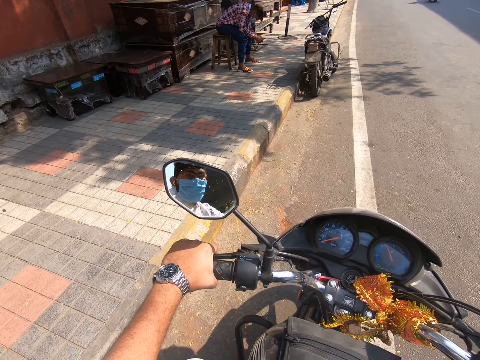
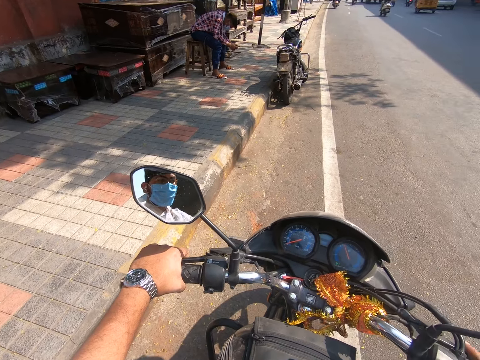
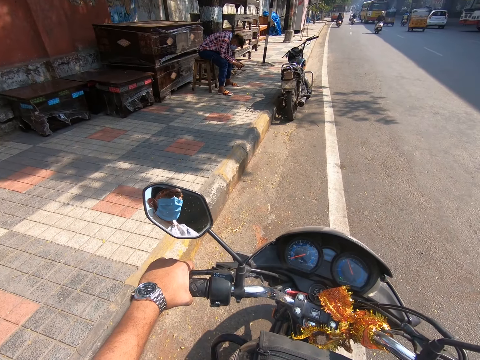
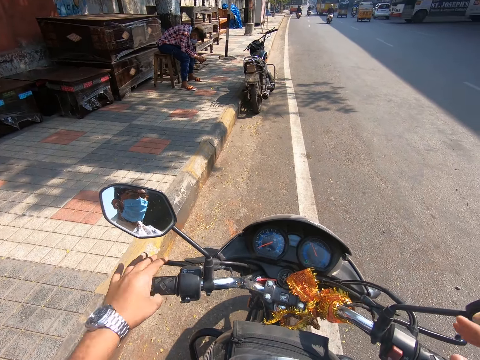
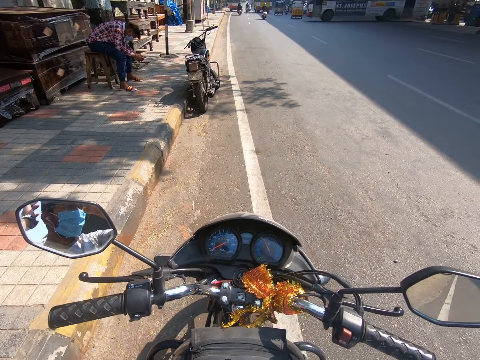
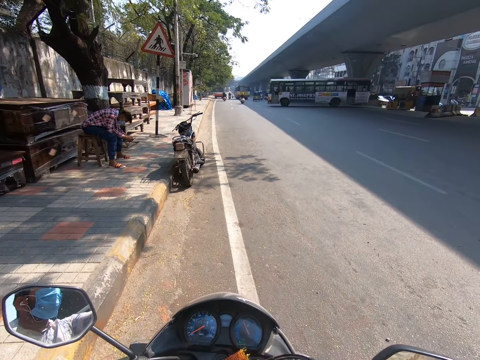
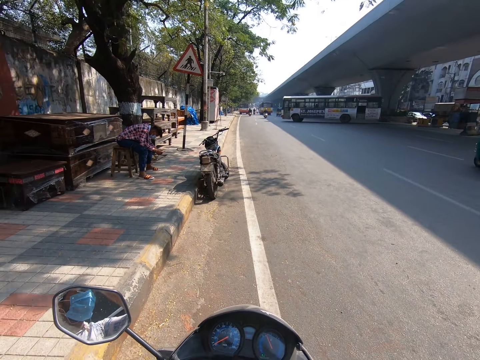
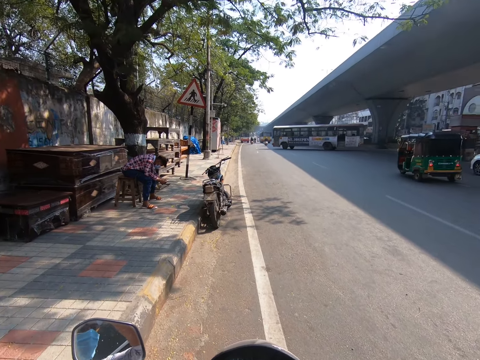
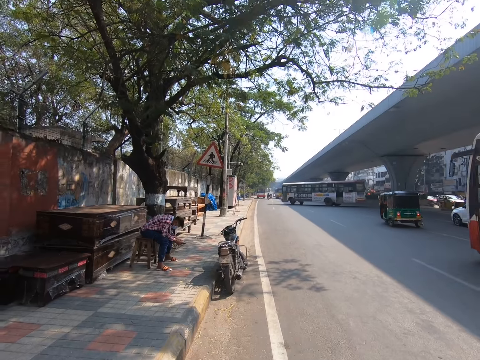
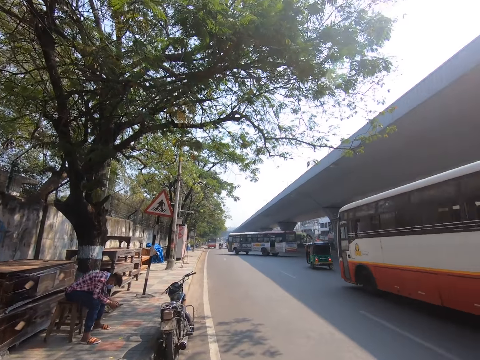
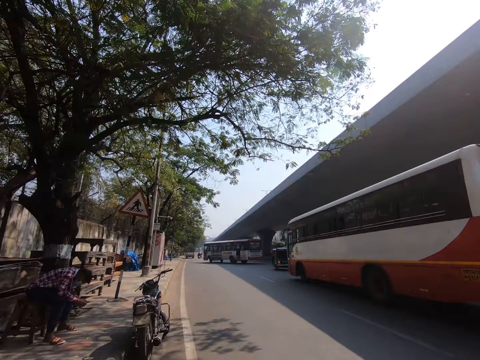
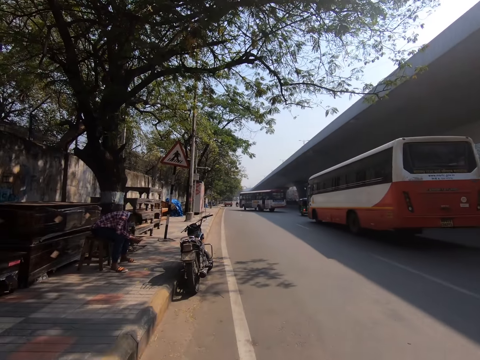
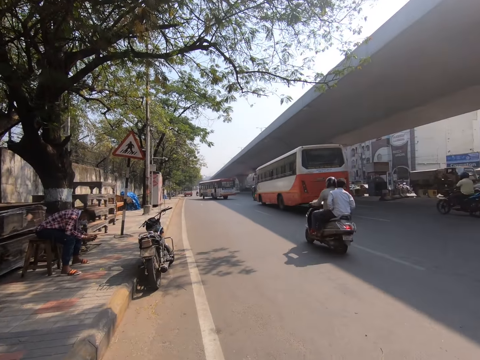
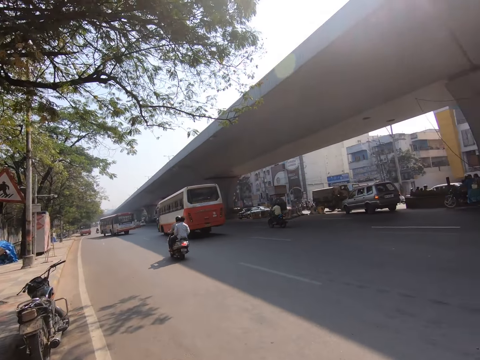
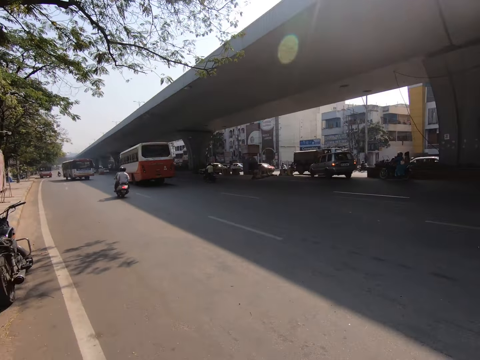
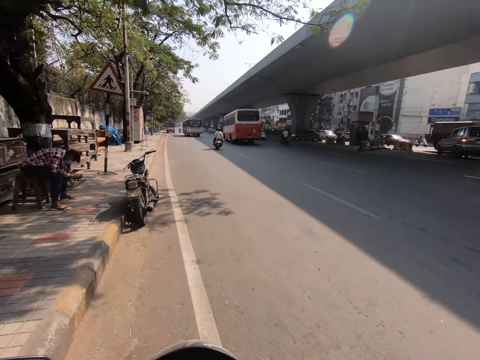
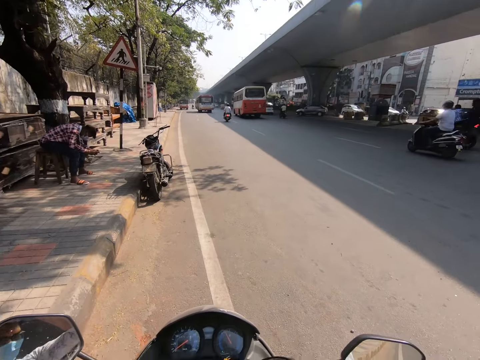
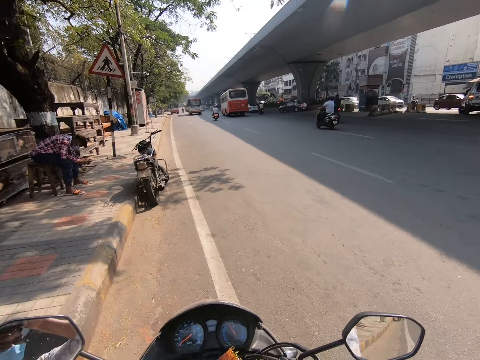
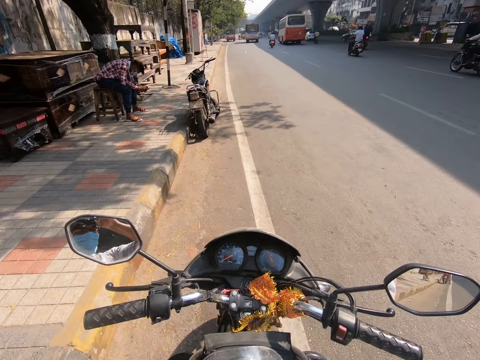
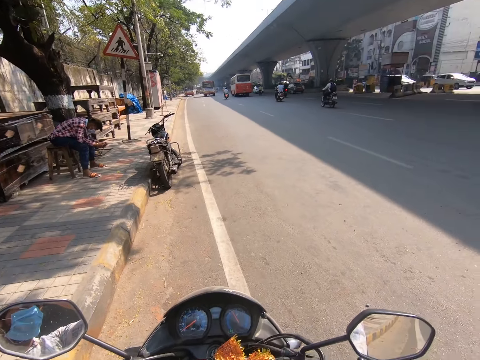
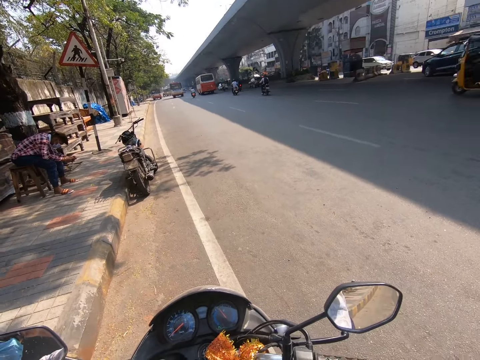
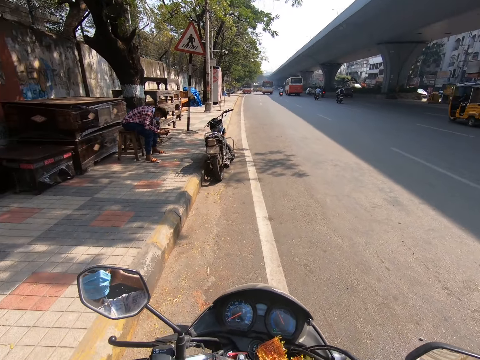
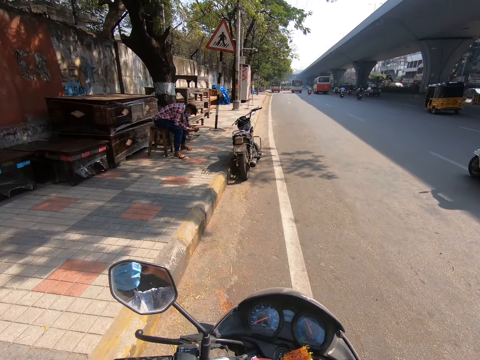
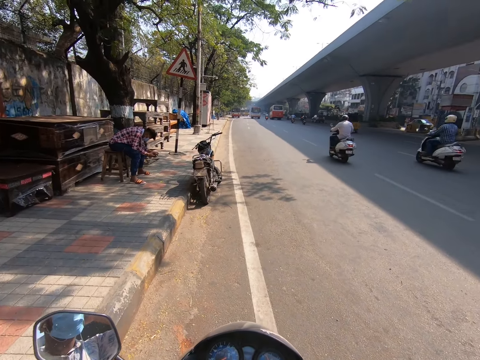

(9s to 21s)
The camera wearer lets go of the motorbike steering. He adjusts a camera with his hands. He raises his hands to something. He looks around the road.

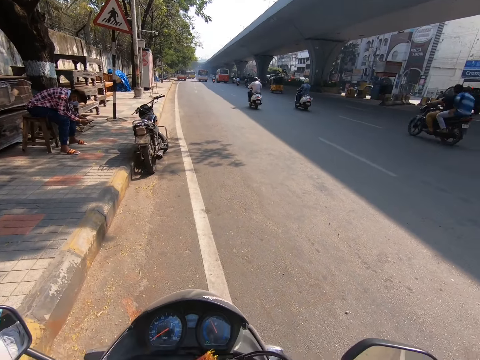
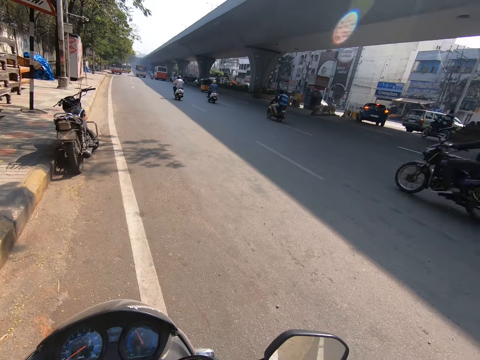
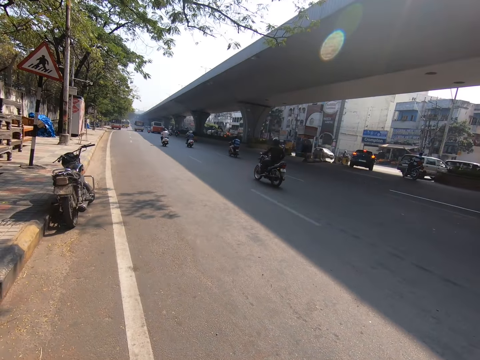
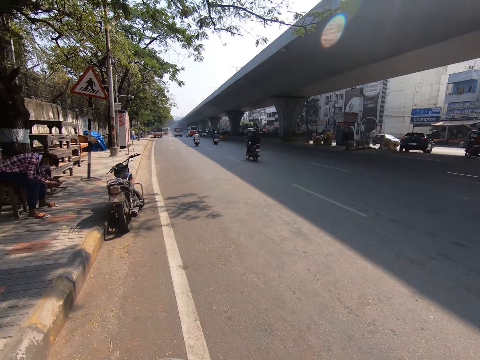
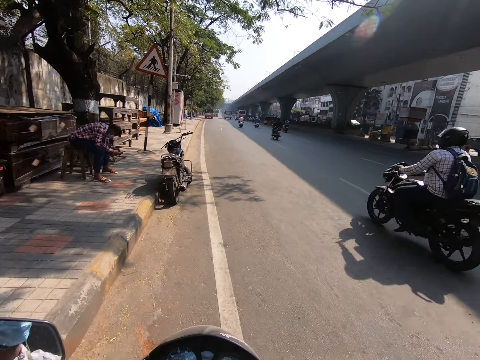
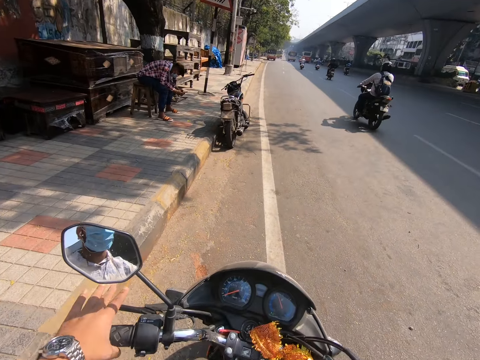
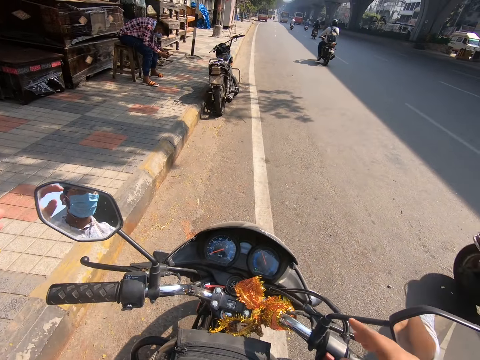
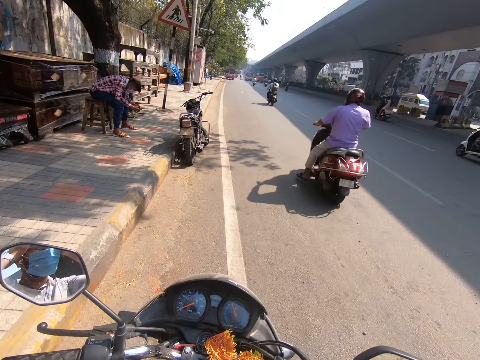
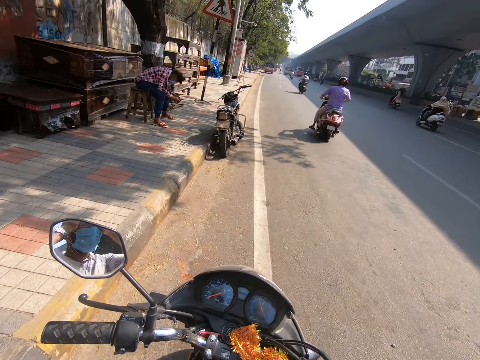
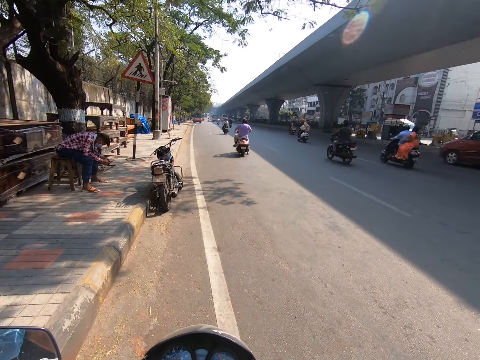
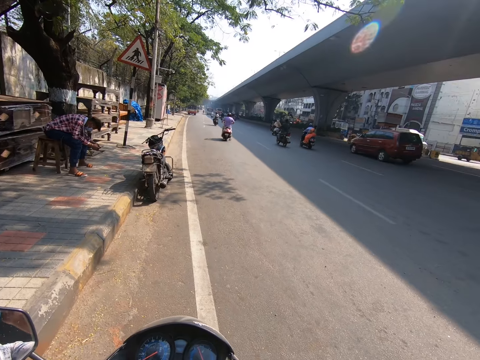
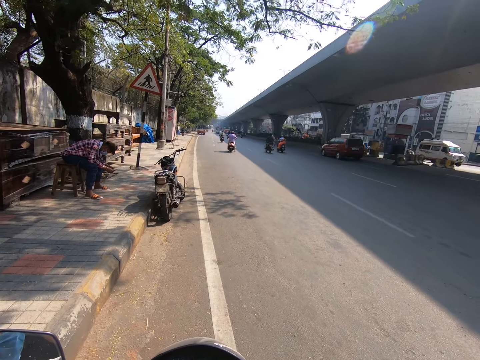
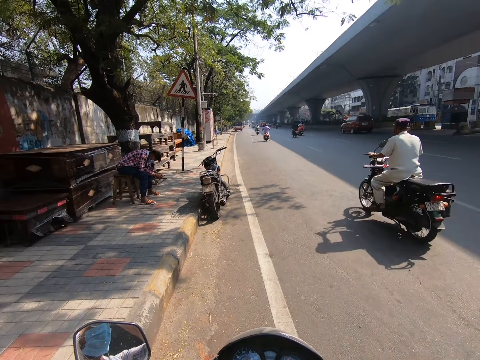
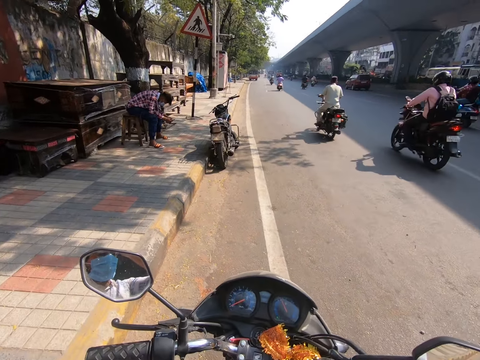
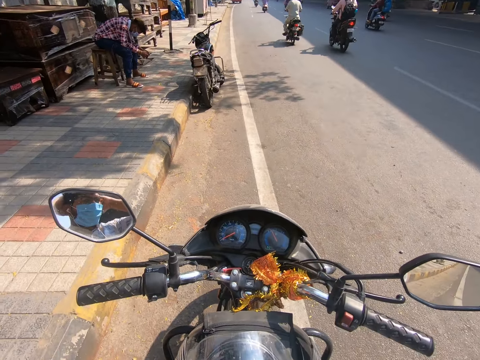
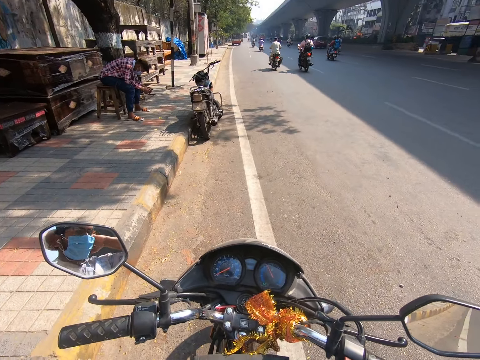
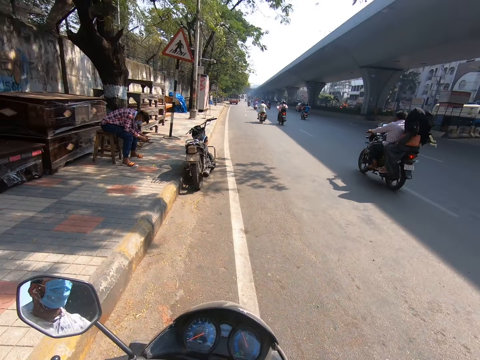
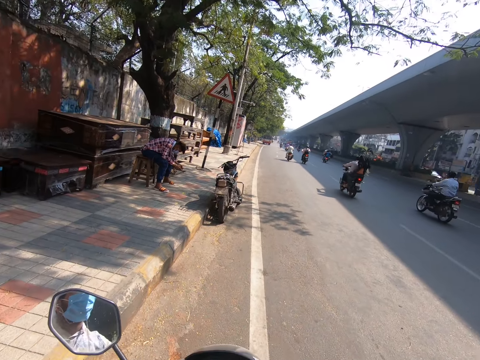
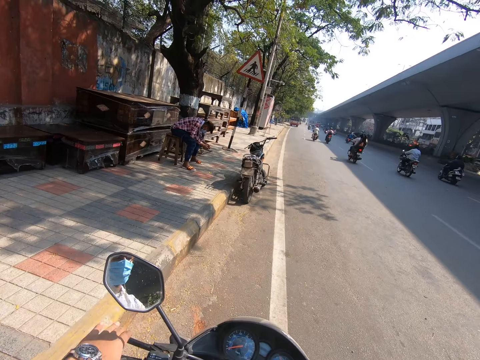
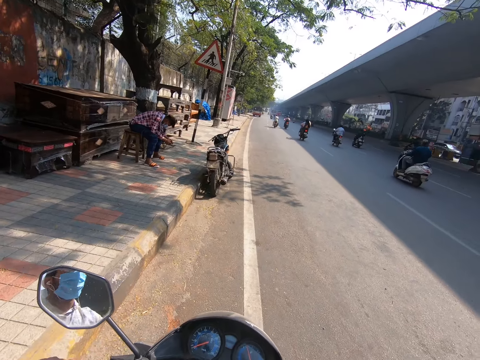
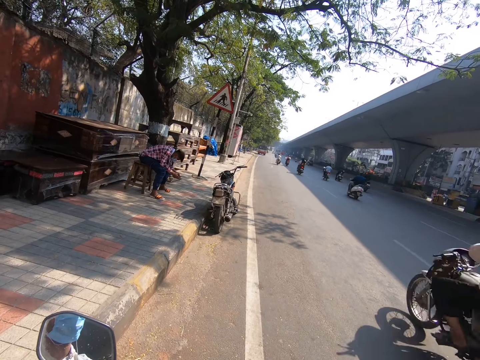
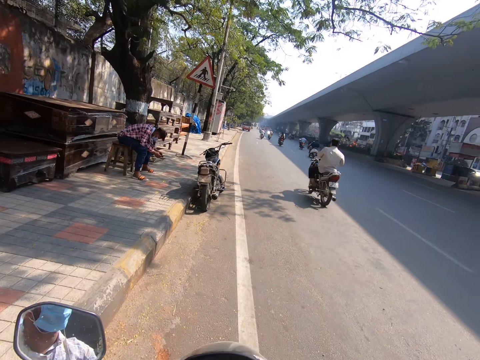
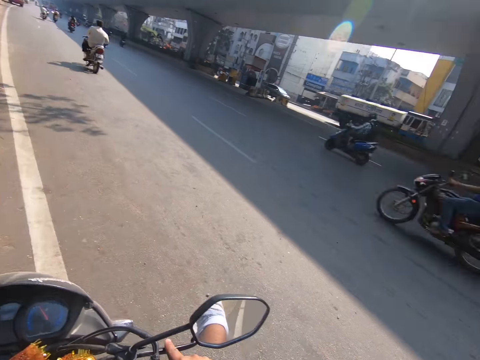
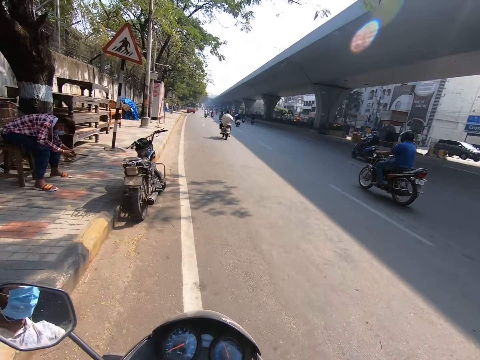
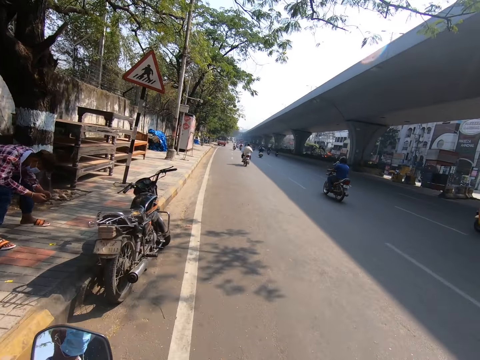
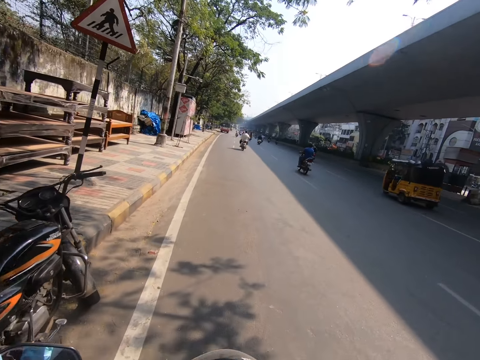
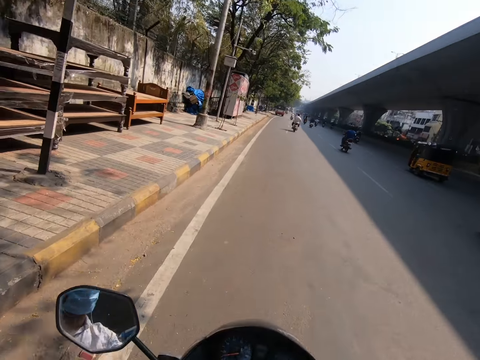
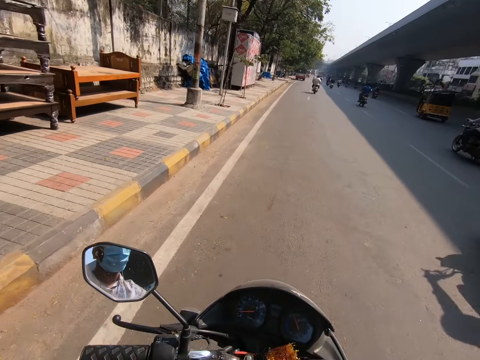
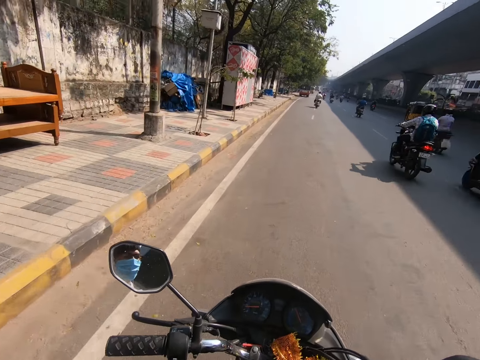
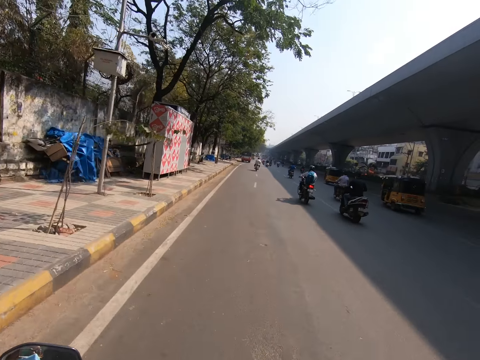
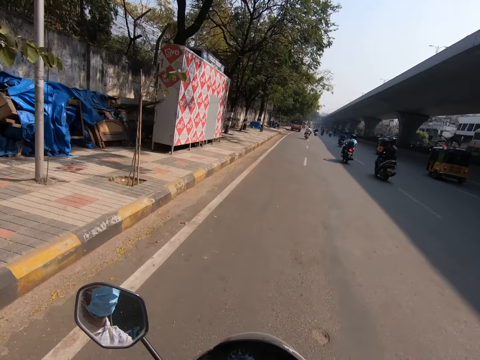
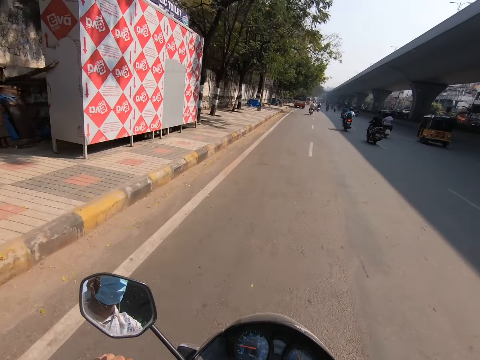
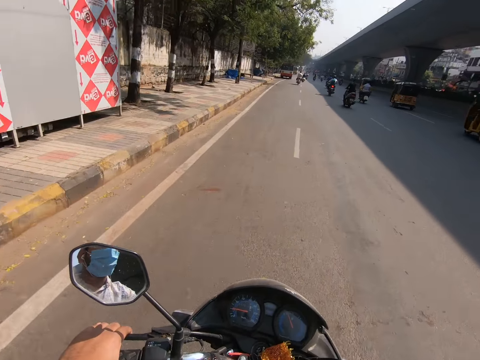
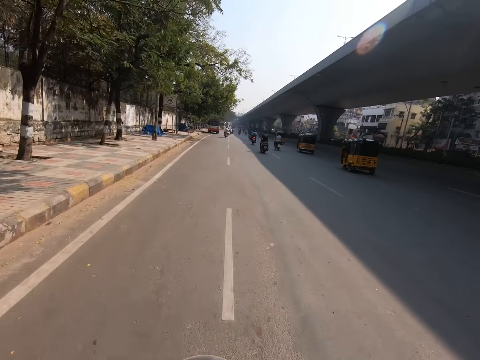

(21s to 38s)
The camera wearer holds the handle of a motorcycle with his left hand. He holds the handle of the motorcycle with his left hand again. He rides the power bike on the road.
